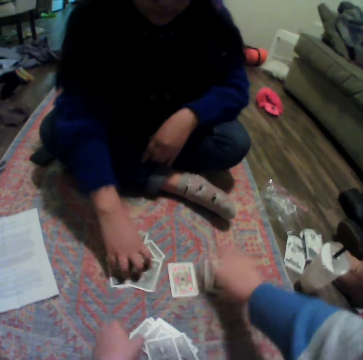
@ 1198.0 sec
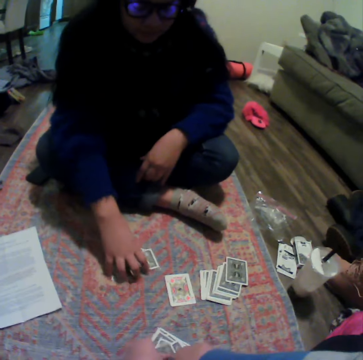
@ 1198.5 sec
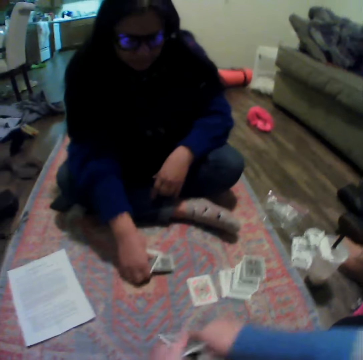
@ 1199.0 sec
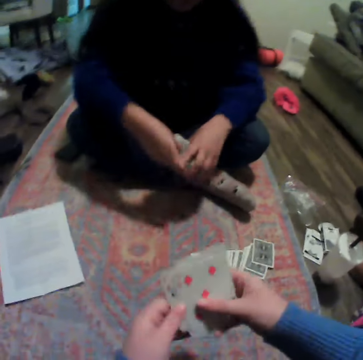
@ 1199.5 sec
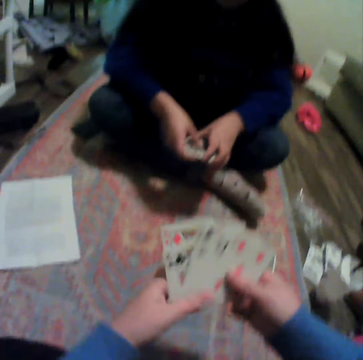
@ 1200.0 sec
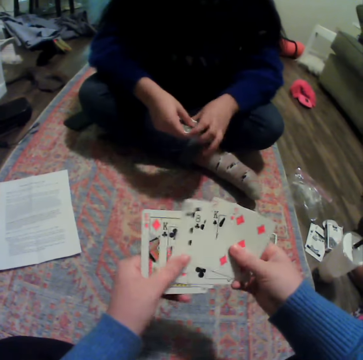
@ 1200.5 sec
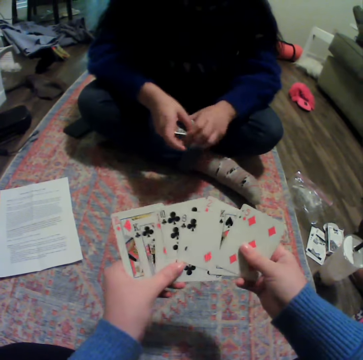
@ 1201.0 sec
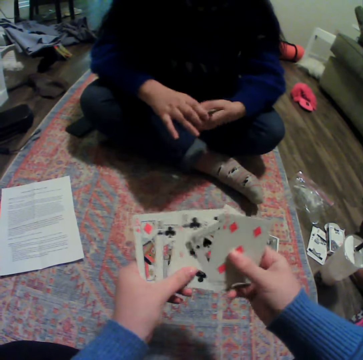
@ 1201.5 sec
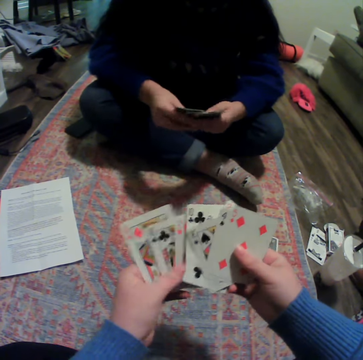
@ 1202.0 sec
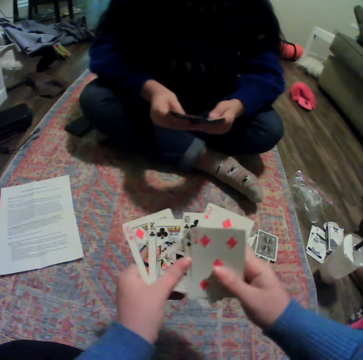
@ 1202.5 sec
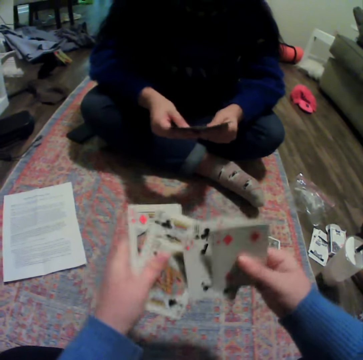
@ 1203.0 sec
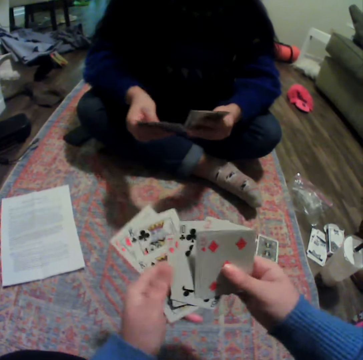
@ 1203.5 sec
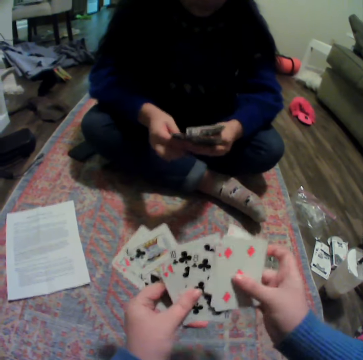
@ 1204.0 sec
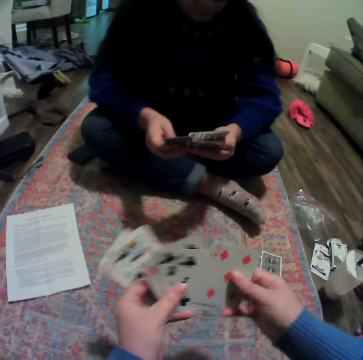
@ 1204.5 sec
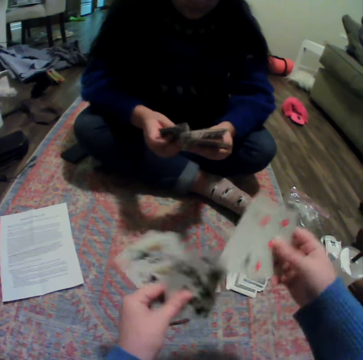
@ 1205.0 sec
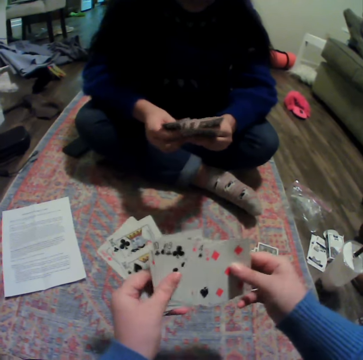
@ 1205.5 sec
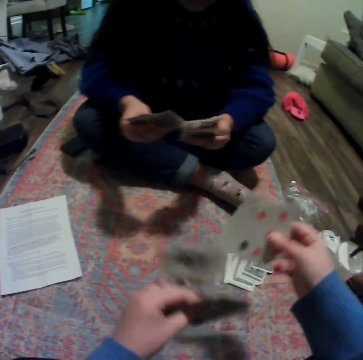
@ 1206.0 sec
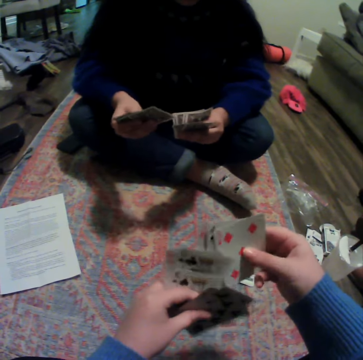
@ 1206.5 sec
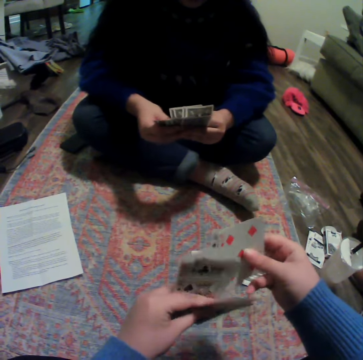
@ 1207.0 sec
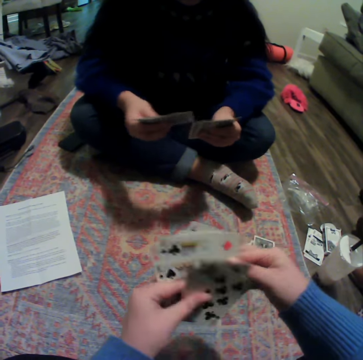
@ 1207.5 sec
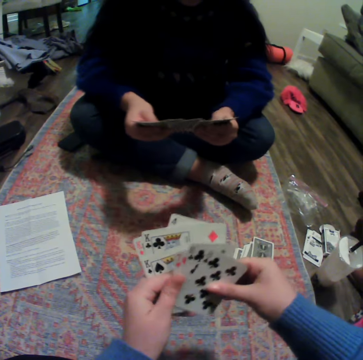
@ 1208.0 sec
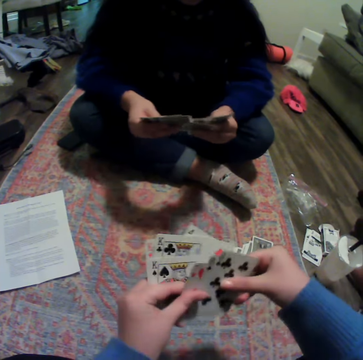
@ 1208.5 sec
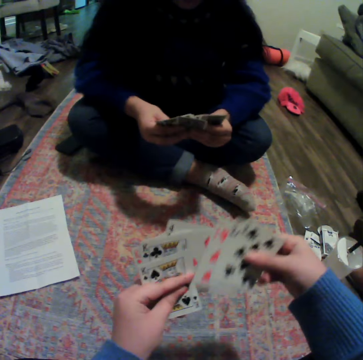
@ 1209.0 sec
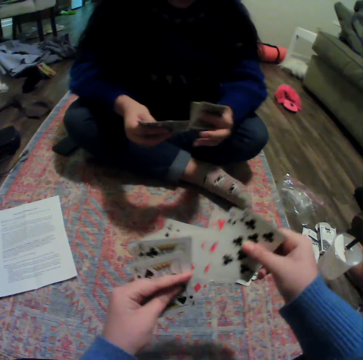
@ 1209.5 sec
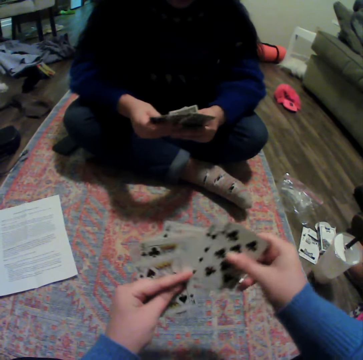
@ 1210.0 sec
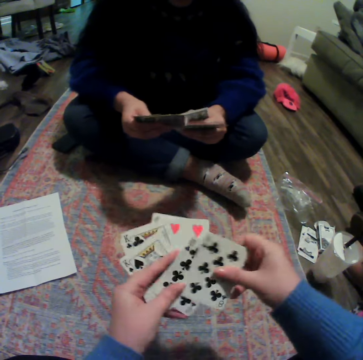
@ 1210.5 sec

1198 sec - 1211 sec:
A woman collects her share of cards. The camera wearer puts the cards down, picks up her cards and spreads the cards. The woman gathers the cards. The camera wearer organizes her cards. The woman spreads the cards and reshuffles the cards. The camera wearer reshuffles the cards. The woman organizes her cards.

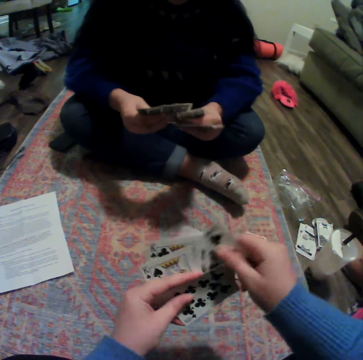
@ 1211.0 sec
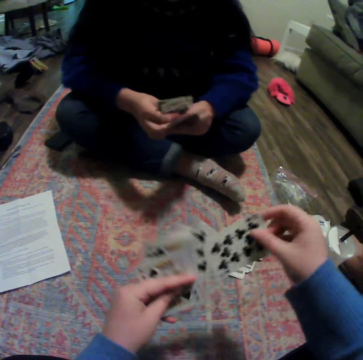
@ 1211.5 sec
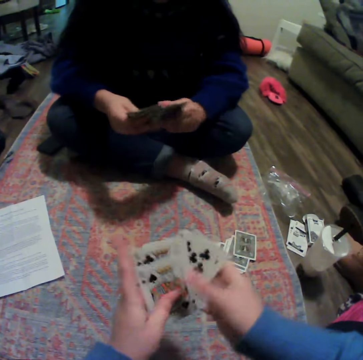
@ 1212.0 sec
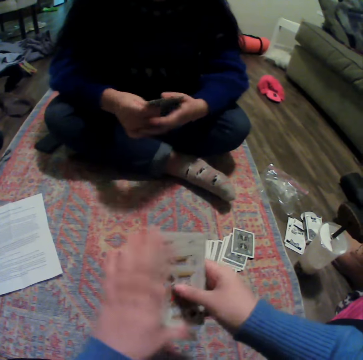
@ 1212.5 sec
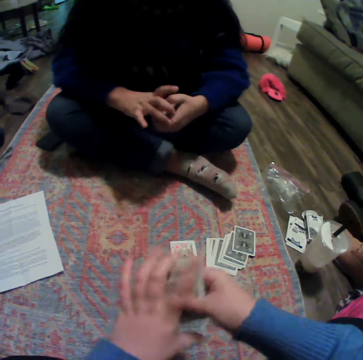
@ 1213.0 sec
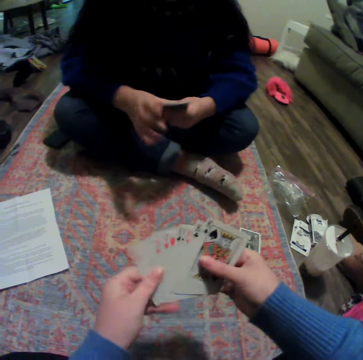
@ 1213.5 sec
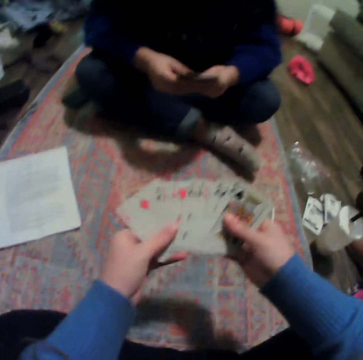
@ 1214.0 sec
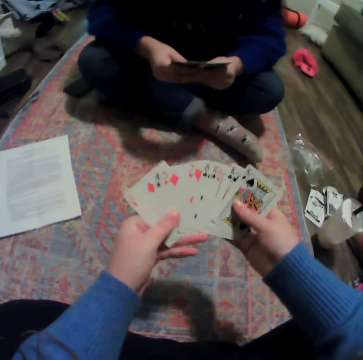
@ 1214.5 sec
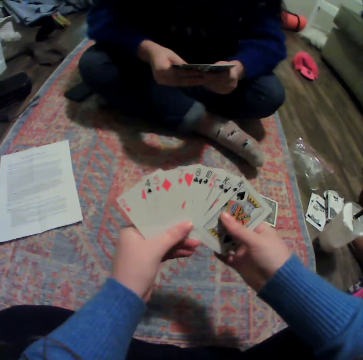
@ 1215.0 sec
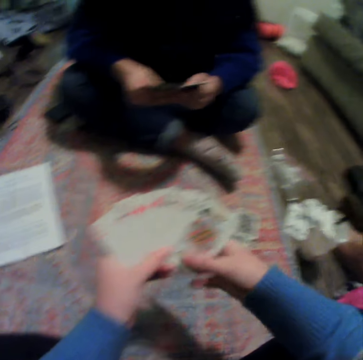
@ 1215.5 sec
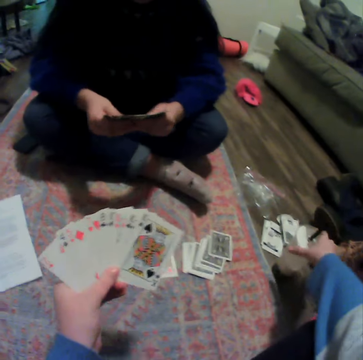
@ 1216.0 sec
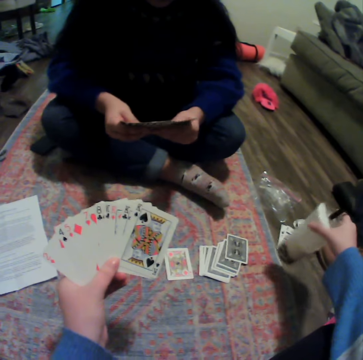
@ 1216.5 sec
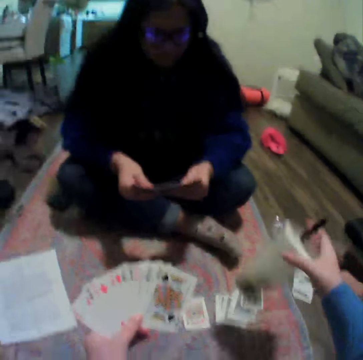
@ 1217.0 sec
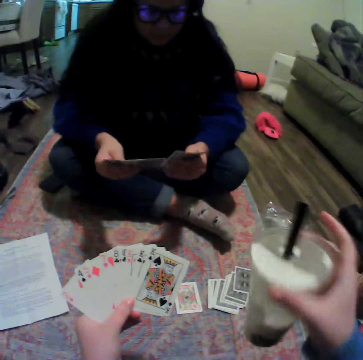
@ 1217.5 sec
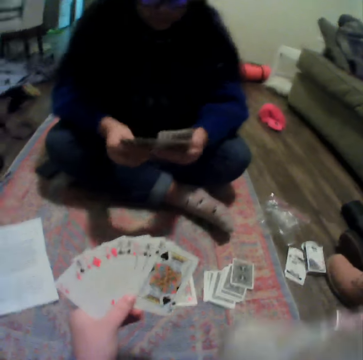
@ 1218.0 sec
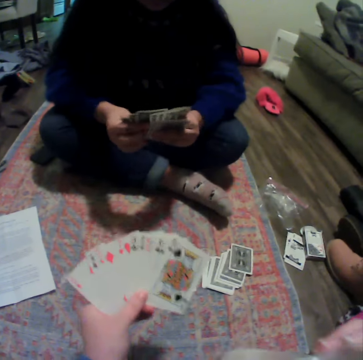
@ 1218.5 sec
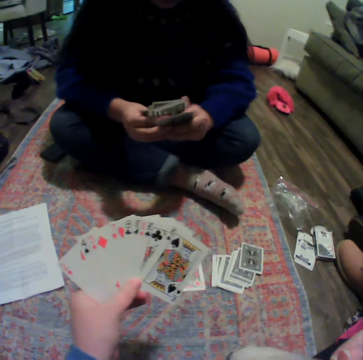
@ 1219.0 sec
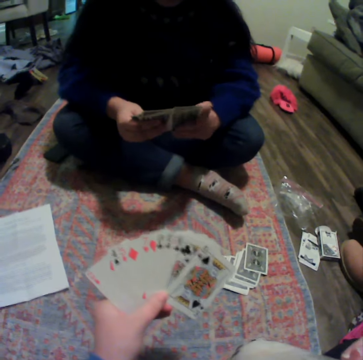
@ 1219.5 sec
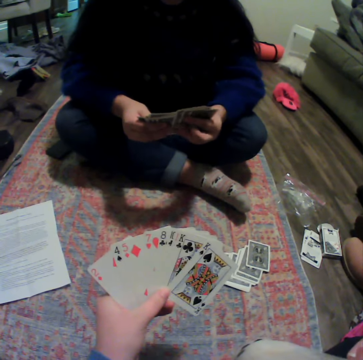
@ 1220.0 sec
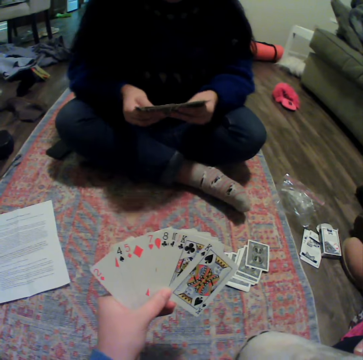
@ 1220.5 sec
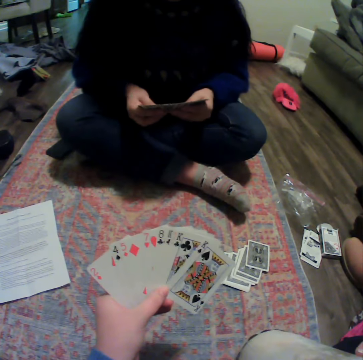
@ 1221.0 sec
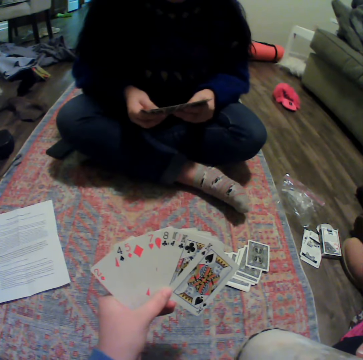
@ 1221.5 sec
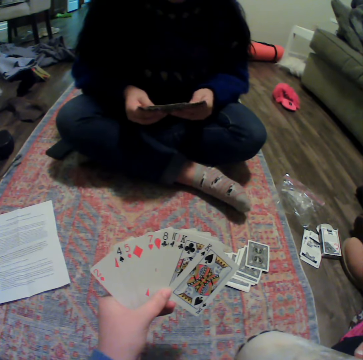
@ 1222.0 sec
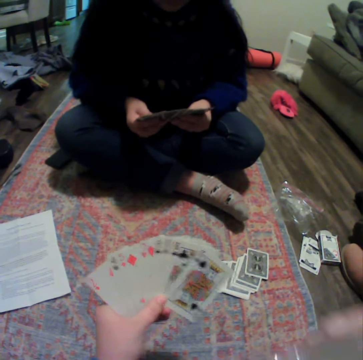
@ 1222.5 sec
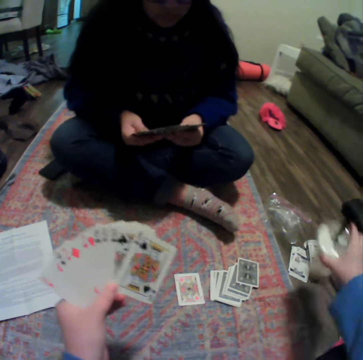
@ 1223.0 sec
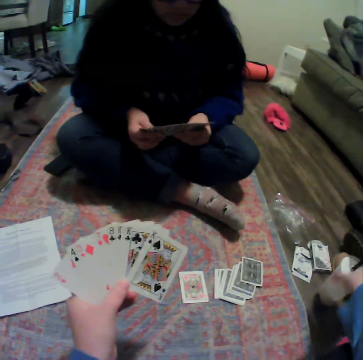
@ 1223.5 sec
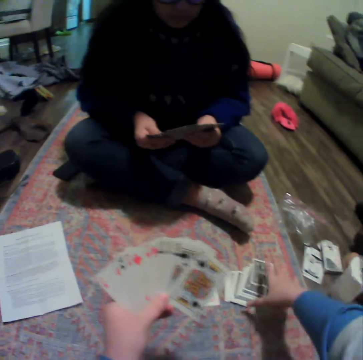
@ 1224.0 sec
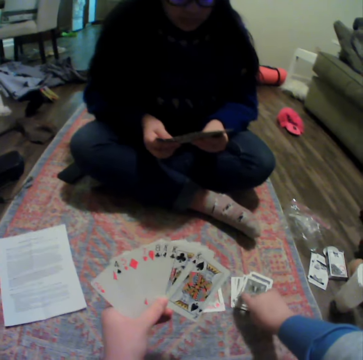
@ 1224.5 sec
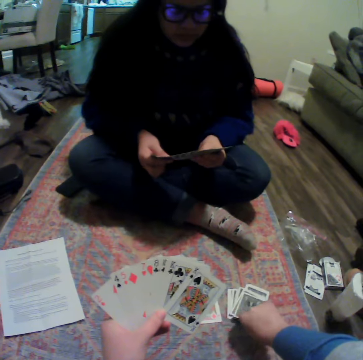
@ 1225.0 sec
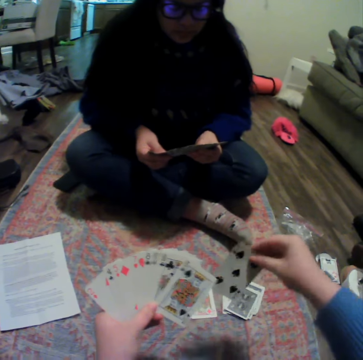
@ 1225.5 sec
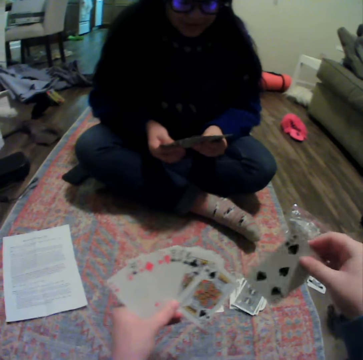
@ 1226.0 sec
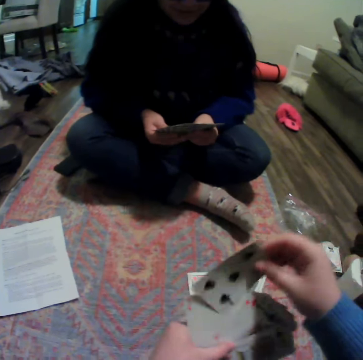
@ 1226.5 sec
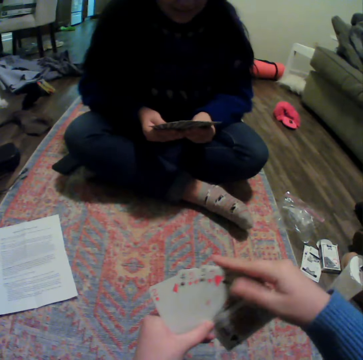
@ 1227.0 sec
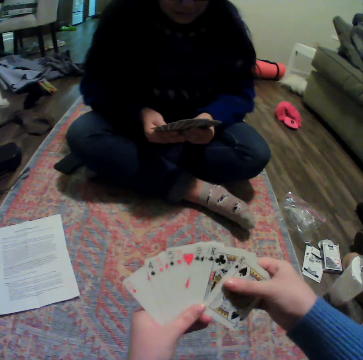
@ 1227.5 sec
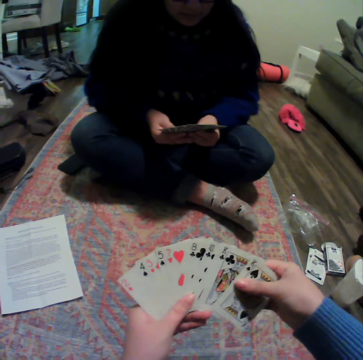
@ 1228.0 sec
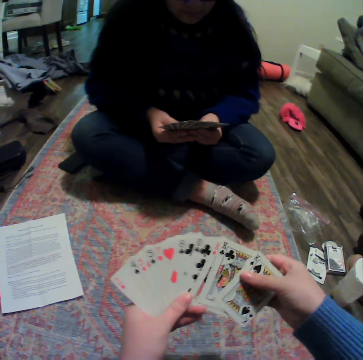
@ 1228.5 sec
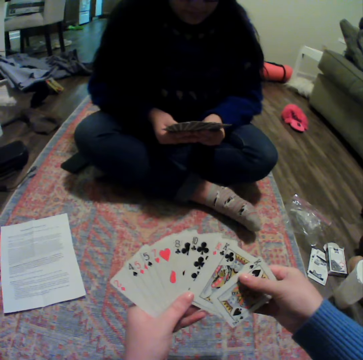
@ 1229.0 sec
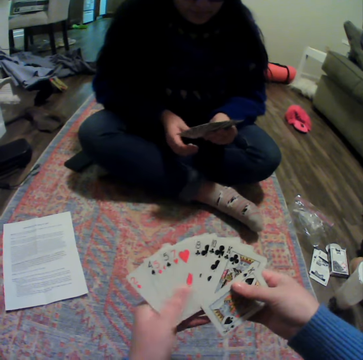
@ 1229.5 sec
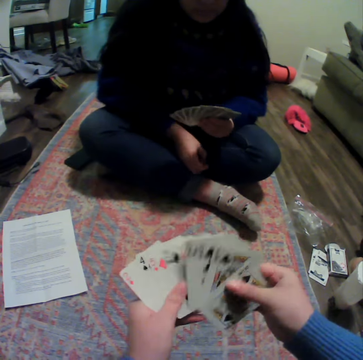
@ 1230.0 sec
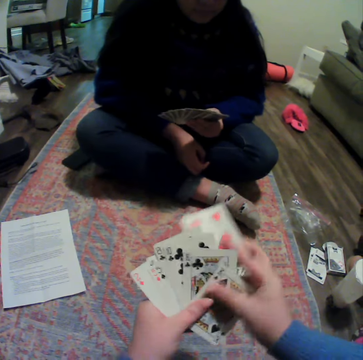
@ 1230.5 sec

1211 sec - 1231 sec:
The camera wearer gathers cards. A lady gathers cards. The camera wearer spreads the cards. The lady spreads the cards. The camera wearer picks a plastic cup. They drink something. The lady reshuffles the cards and spreads the cards. The camera wearer puts the plastic cup on the floor. They pick a card and put the card in between other cards. They spread the cards.

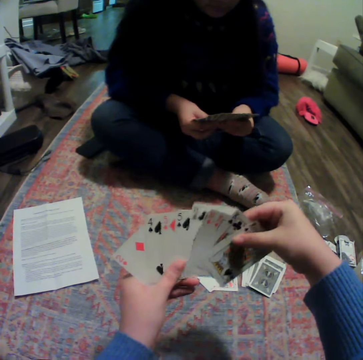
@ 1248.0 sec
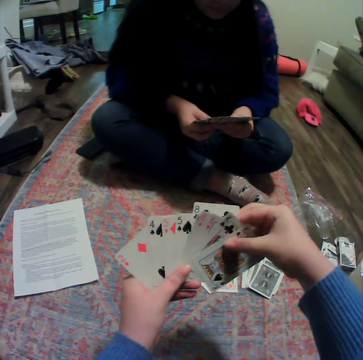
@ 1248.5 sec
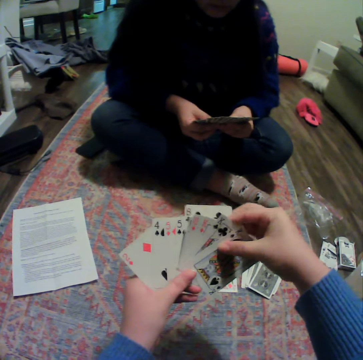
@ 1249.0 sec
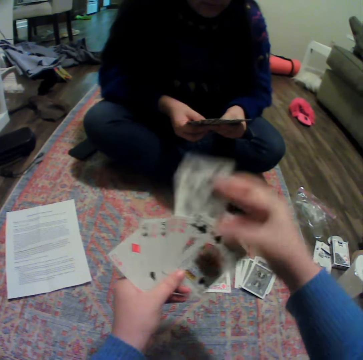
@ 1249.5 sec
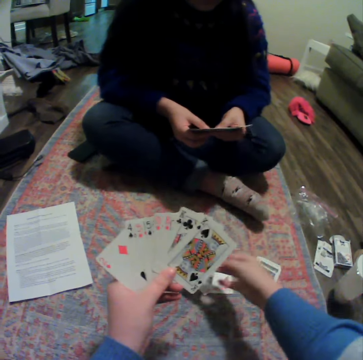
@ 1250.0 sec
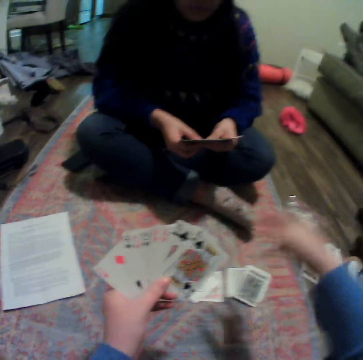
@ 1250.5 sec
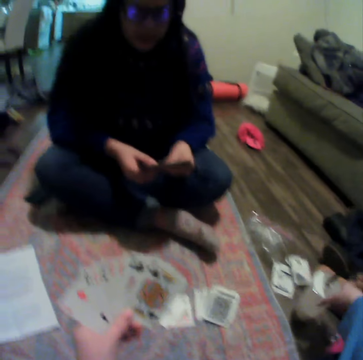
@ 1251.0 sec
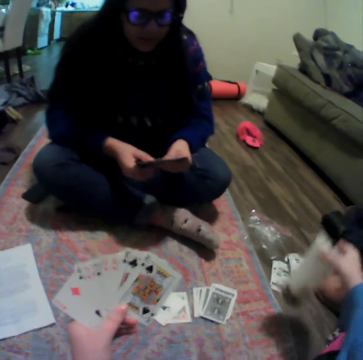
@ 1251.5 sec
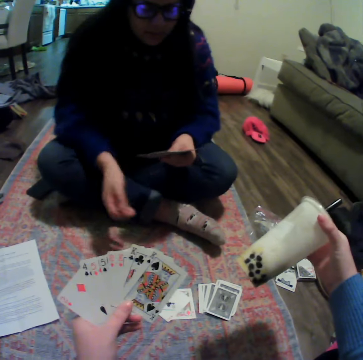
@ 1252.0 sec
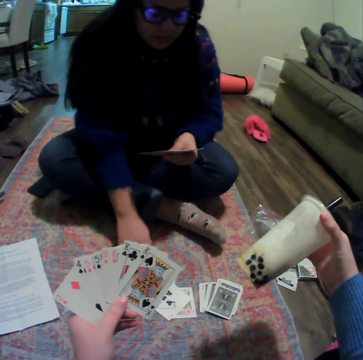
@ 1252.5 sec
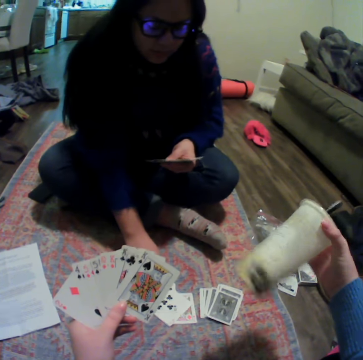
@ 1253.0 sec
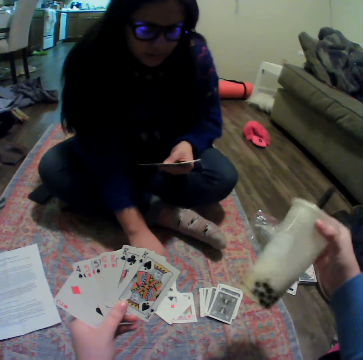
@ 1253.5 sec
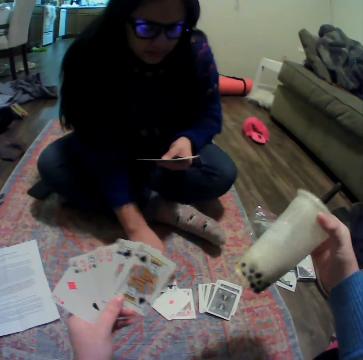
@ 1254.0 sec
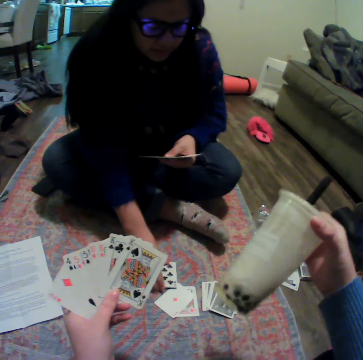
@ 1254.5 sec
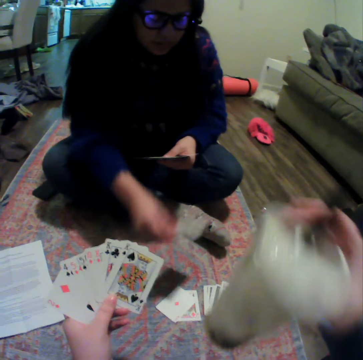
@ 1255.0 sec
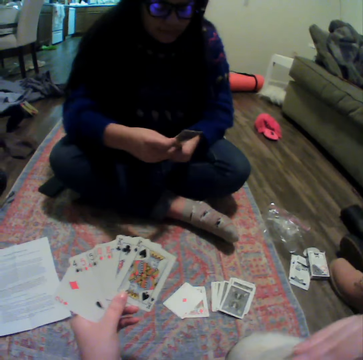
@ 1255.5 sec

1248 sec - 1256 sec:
The camera wearer plays a card. They pick a plastic cup and look at the plastic cup. They pick a card with something. A lady picks a card and talks to the camera wearer. The camera wearer shakes the plastic cup.
